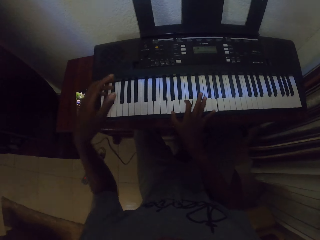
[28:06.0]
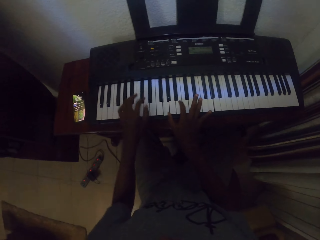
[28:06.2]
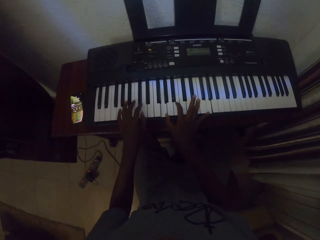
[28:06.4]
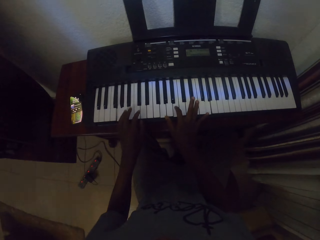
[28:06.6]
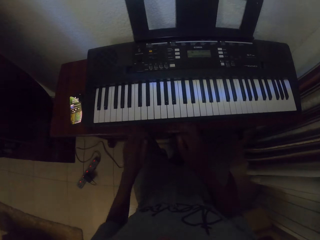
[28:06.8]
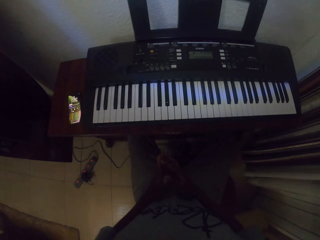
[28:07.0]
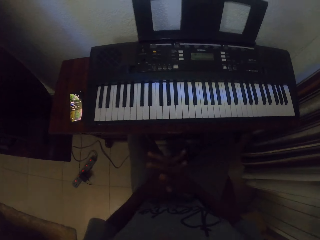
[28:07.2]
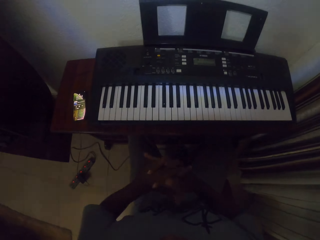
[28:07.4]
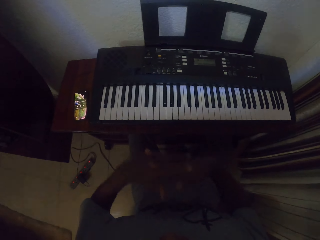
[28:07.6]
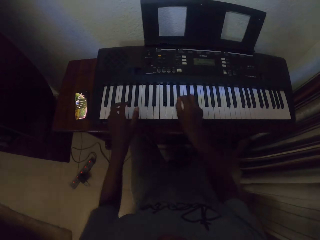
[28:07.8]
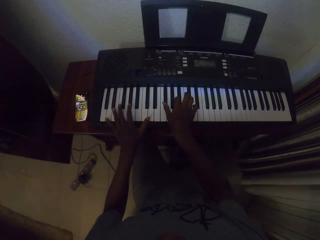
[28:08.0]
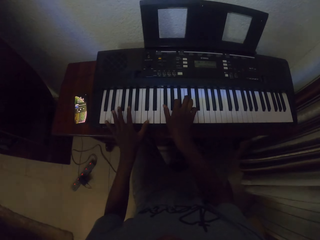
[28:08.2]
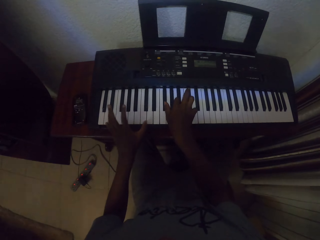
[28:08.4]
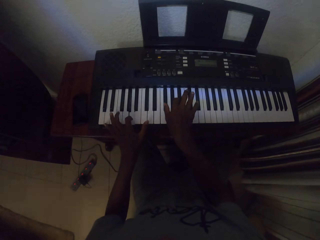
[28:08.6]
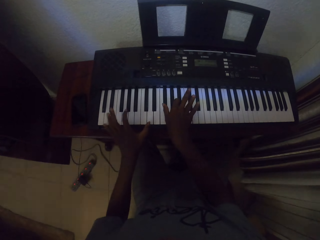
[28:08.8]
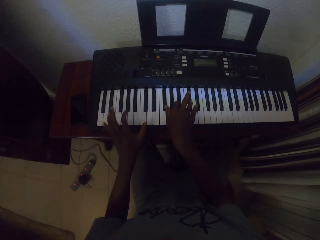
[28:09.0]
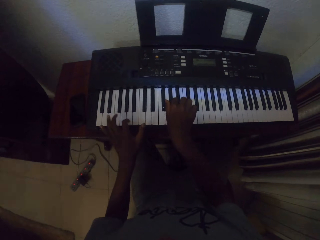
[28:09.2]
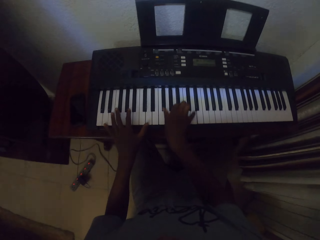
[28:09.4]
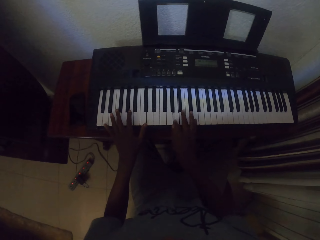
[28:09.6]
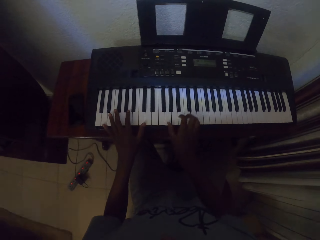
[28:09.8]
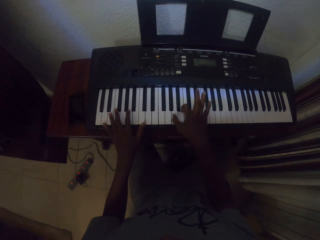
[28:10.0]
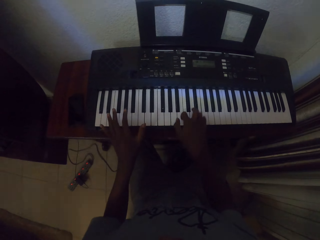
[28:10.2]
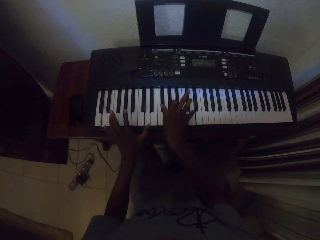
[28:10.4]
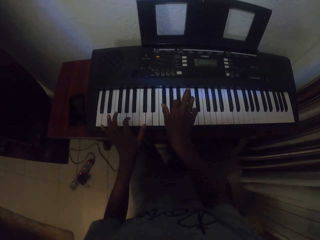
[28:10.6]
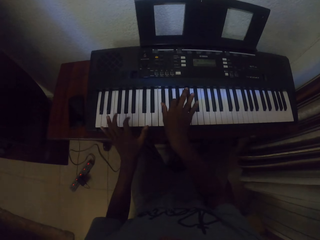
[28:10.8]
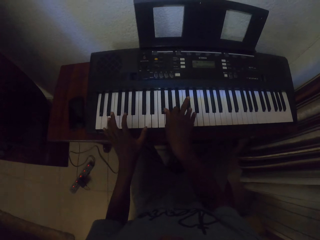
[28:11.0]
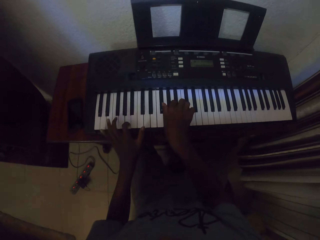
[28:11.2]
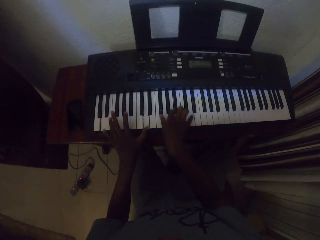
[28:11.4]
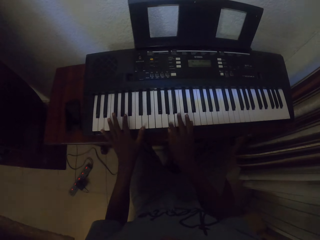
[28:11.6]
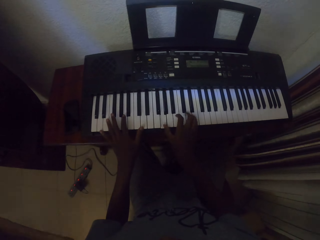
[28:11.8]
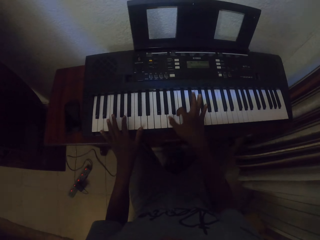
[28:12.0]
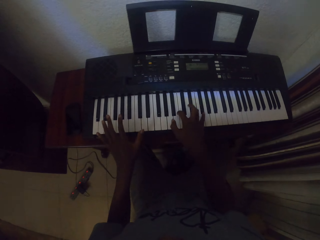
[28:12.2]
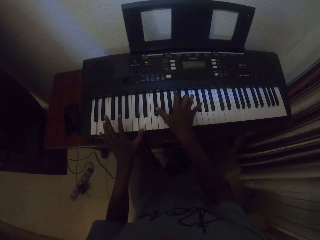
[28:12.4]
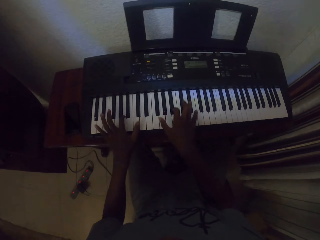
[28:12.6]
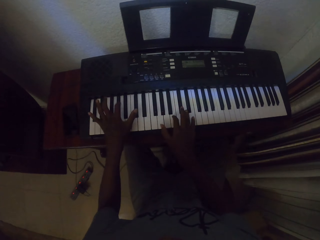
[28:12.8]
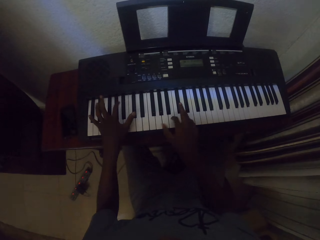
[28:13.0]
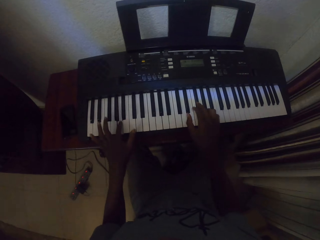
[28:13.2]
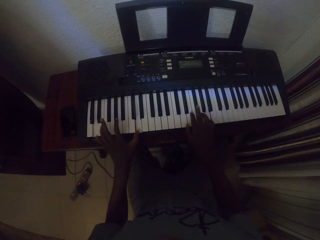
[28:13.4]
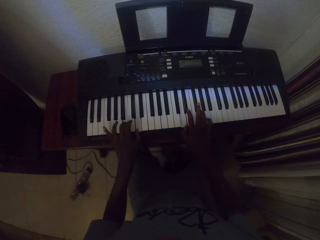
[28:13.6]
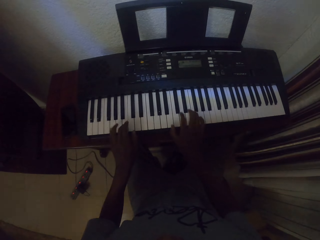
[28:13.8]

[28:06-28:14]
The camera wearer joins his hands. He stretches his hands. He plays a piano with his hands.

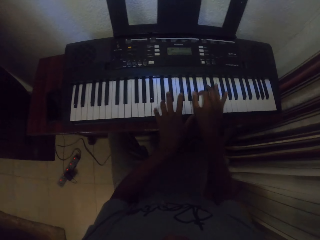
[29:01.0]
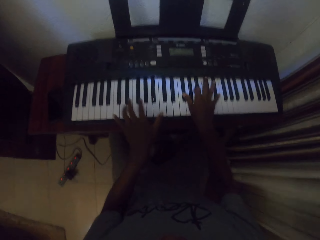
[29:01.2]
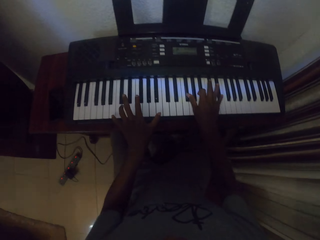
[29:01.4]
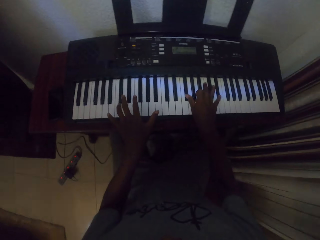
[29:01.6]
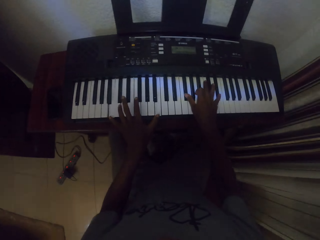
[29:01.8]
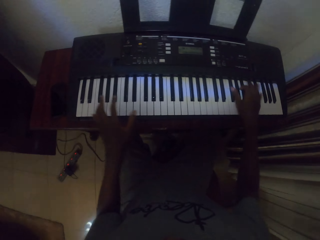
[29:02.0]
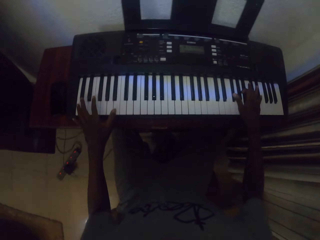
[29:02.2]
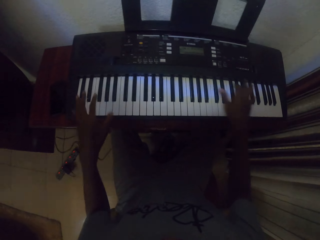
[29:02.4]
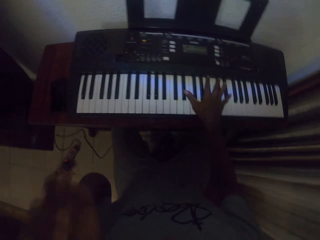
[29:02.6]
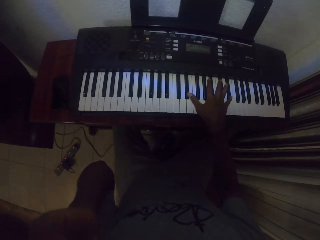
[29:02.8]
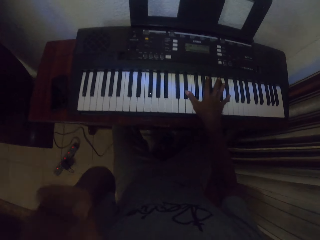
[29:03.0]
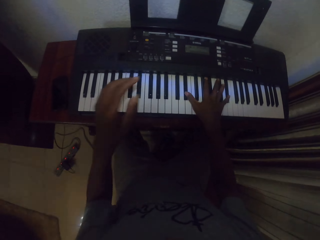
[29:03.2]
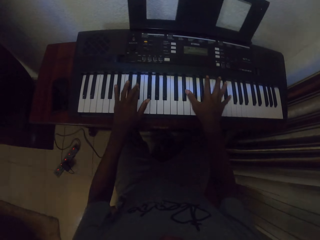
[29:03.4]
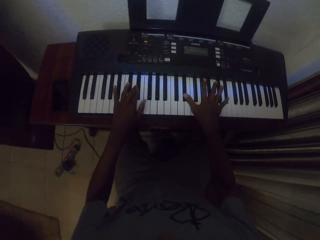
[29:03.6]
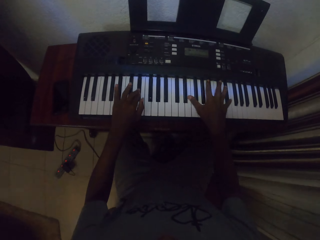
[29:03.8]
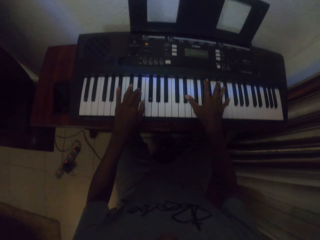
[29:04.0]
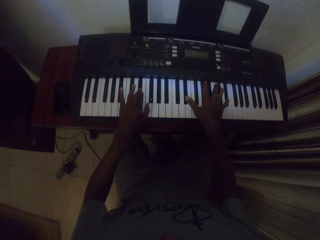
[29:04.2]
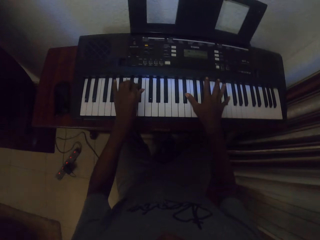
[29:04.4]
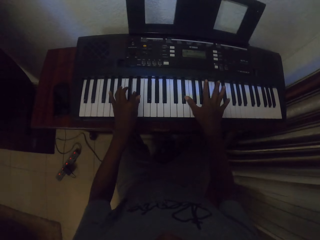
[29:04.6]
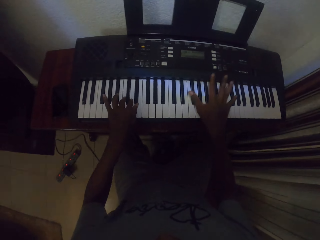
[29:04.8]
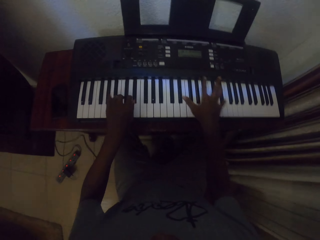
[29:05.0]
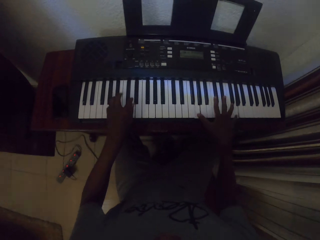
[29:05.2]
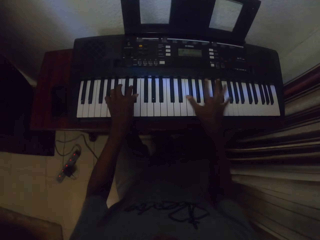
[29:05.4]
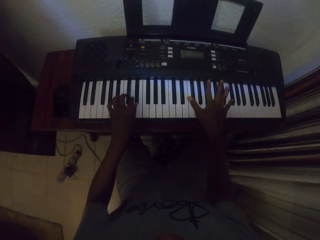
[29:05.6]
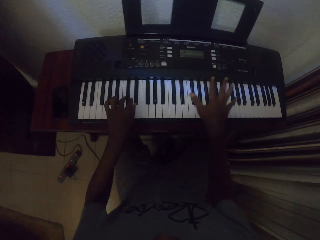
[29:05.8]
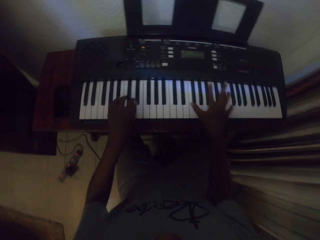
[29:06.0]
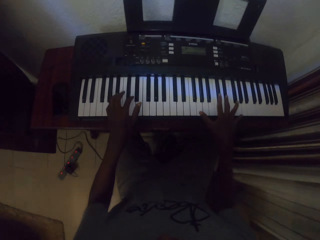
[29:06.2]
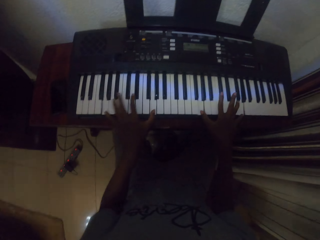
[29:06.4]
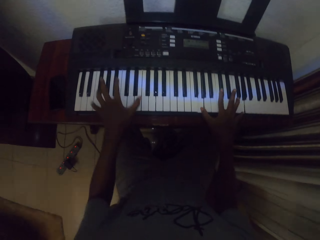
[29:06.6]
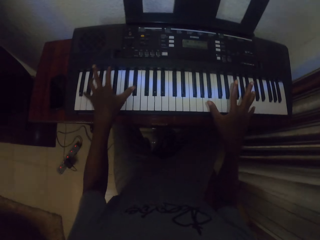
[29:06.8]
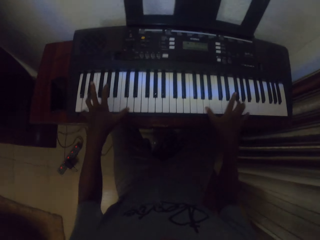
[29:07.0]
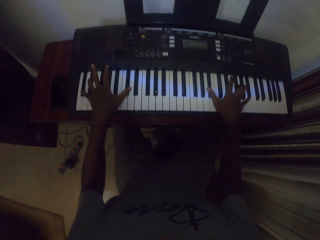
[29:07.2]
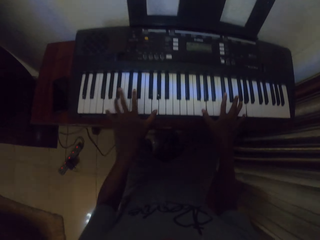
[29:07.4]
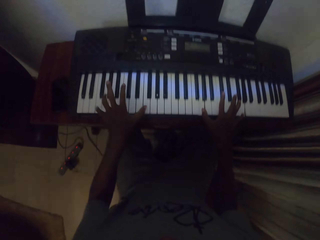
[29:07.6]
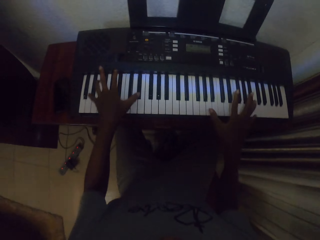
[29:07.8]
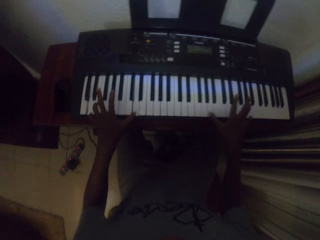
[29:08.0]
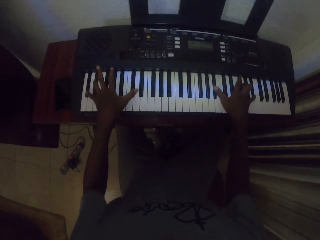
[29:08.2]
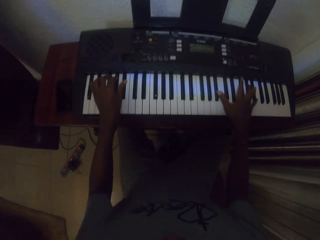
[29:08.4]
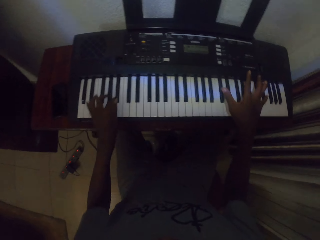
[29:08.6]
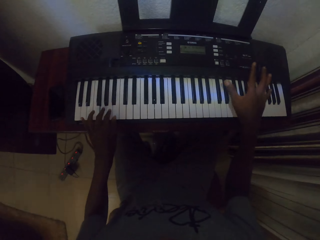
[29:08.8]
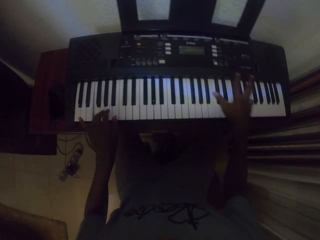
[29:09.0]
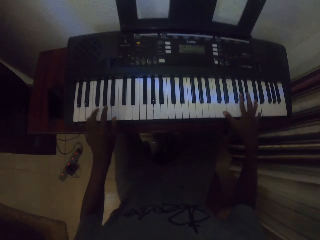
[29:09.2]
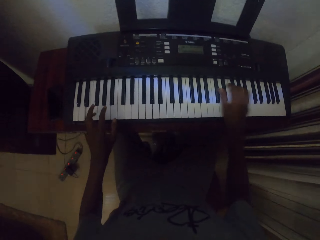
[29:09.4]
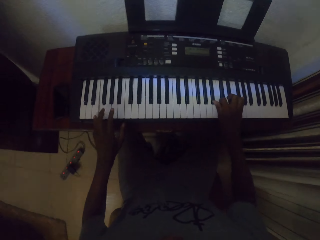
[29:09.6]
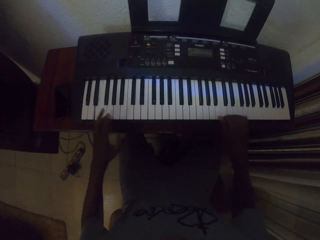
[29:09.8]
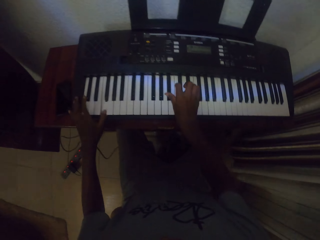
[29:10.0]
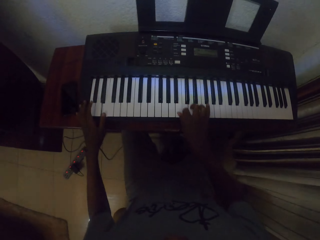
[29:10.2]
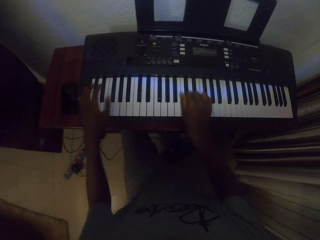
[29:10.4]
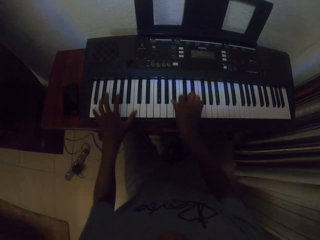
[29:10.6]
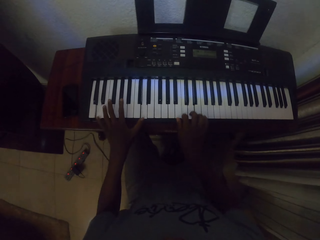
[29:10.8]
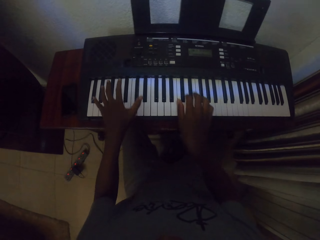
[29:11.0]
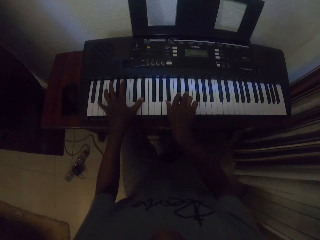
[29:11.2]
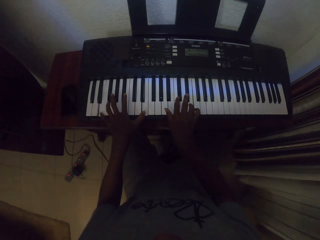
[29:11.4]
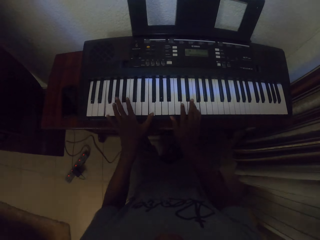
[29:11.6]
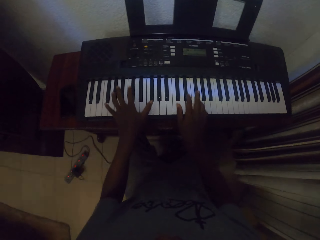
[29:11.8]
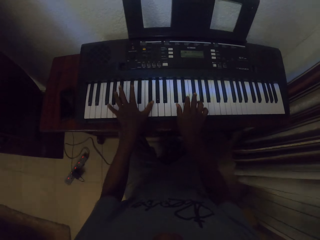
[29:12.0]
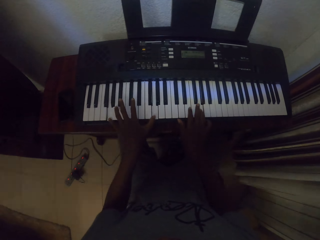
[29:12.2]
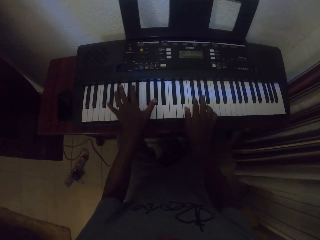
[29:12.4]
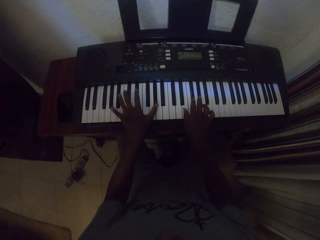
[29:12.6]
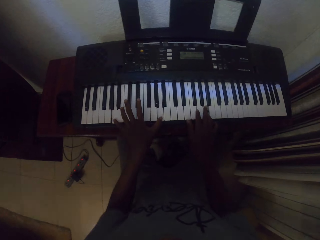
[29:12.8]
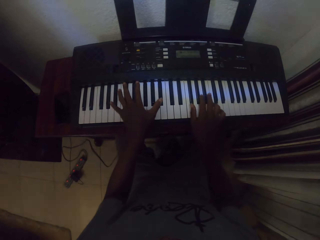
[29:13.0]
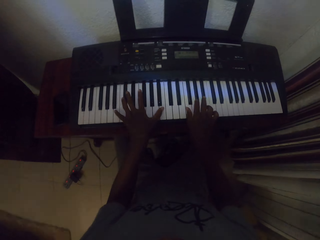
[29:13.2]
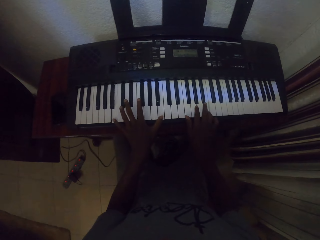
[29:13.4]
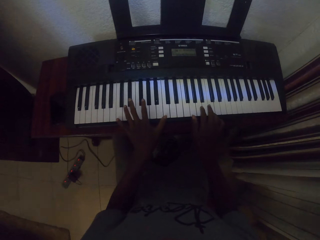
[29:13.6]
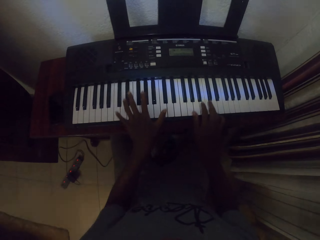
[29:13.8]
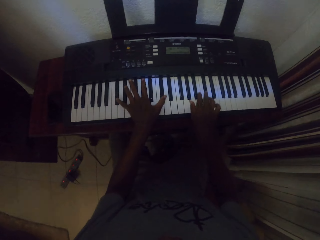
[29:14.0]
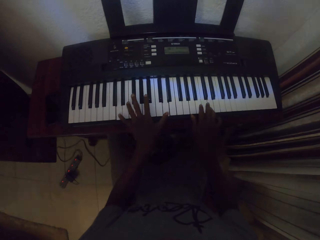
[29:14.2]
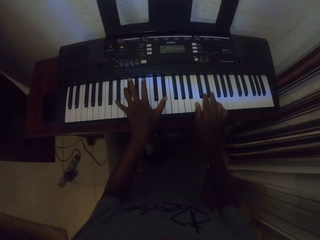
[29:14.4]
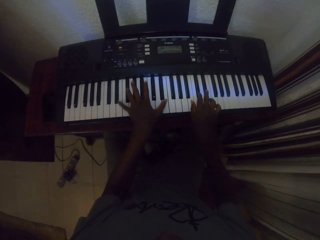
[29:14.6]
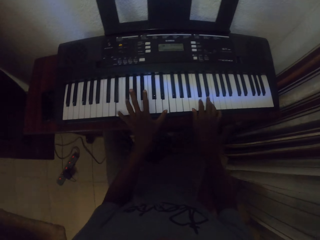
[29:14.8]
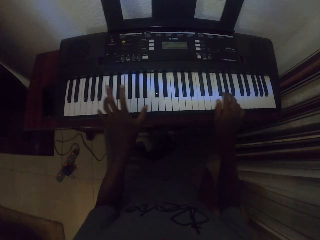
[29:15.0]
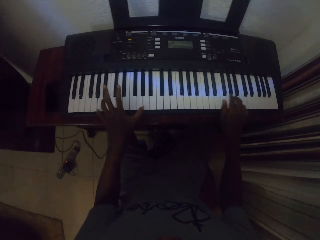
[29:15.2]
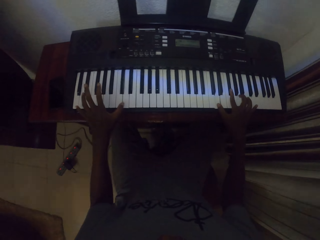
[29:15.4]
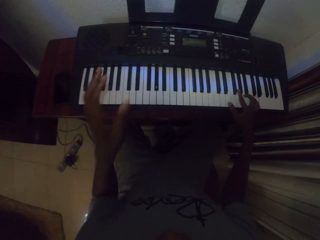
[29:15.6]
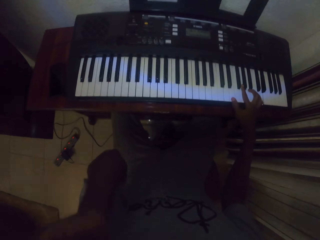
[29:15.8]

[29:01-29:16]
The camera wearer rubs his face. He raises his left hand. He plays a piano with his hands.
